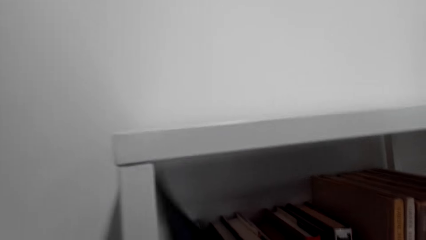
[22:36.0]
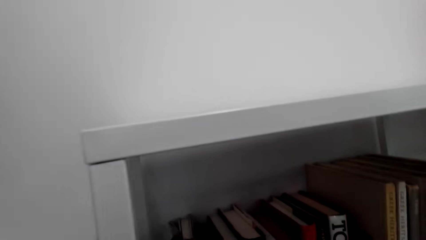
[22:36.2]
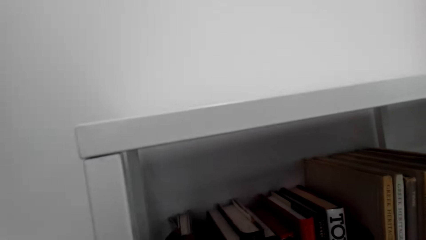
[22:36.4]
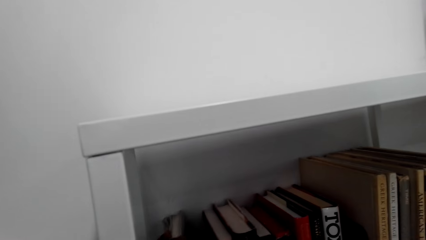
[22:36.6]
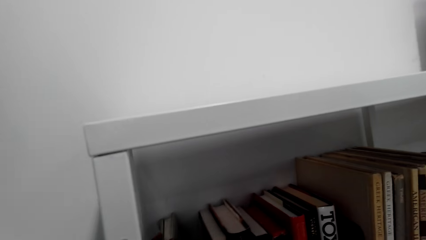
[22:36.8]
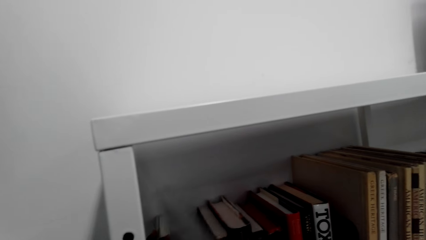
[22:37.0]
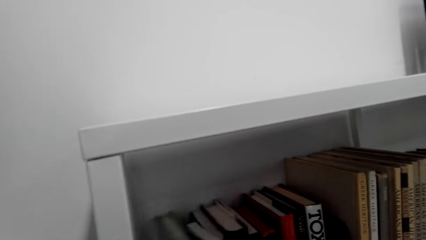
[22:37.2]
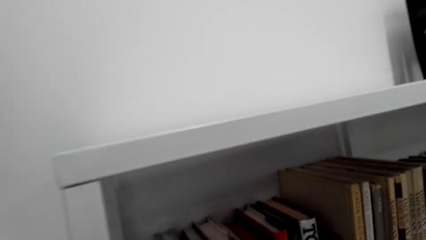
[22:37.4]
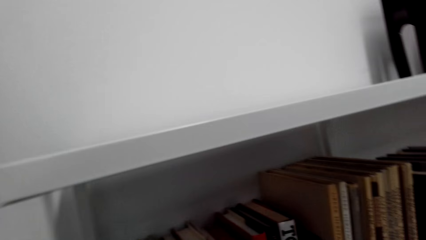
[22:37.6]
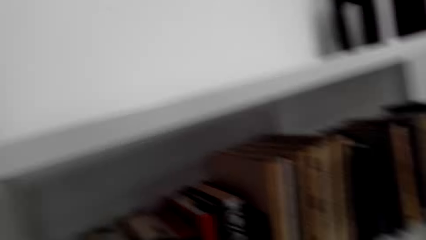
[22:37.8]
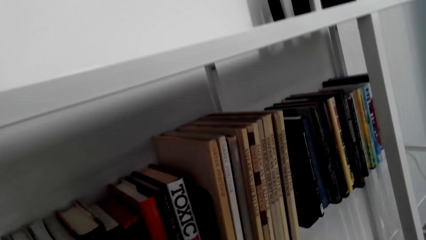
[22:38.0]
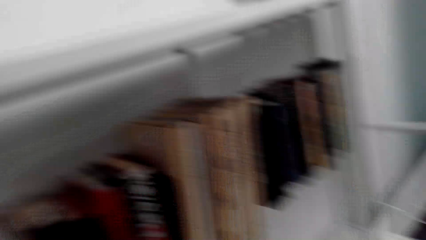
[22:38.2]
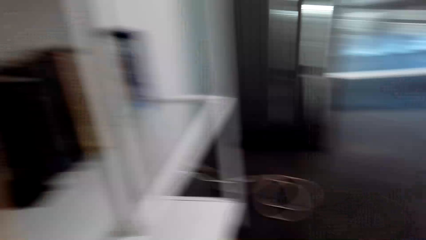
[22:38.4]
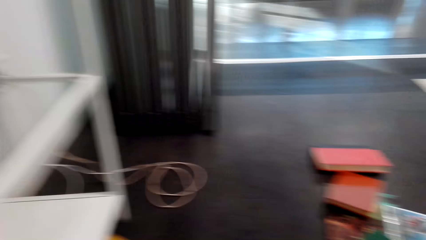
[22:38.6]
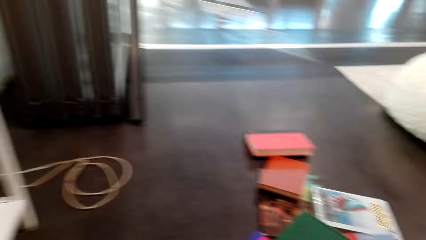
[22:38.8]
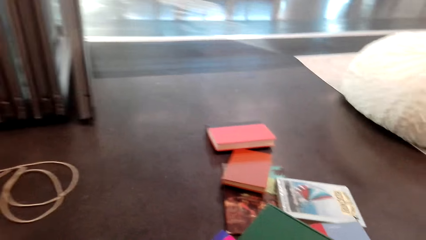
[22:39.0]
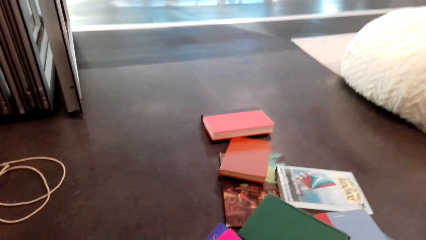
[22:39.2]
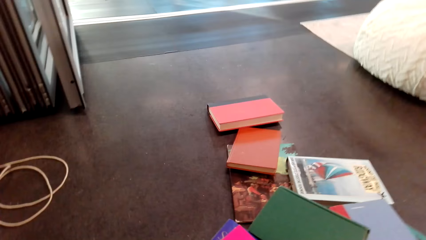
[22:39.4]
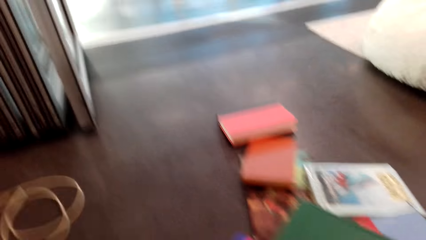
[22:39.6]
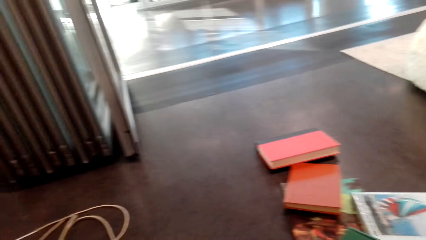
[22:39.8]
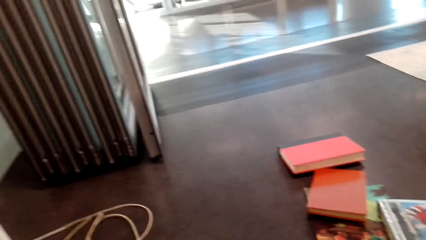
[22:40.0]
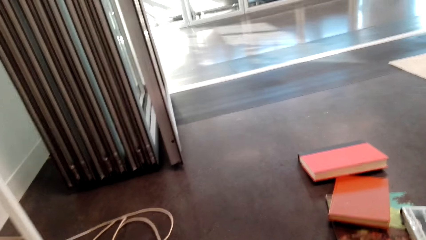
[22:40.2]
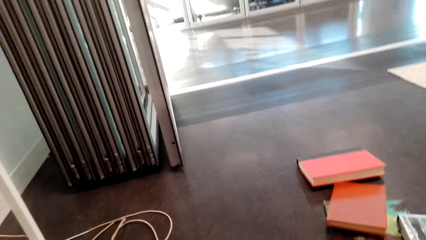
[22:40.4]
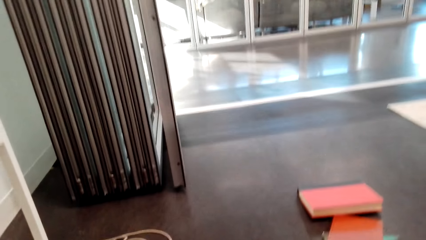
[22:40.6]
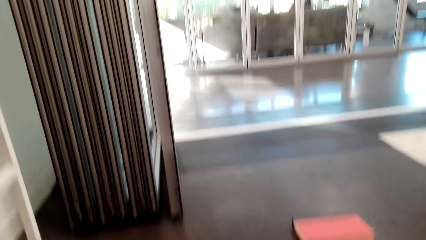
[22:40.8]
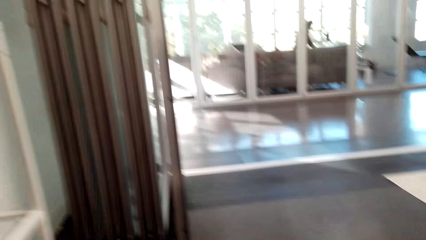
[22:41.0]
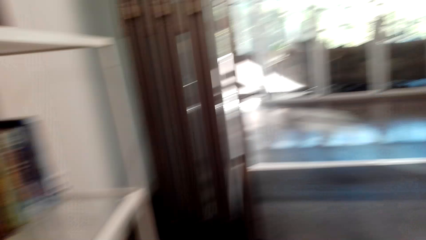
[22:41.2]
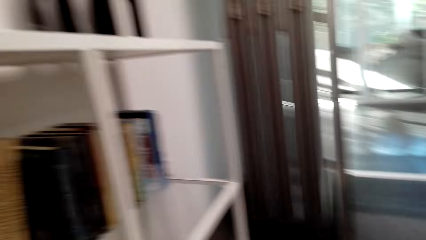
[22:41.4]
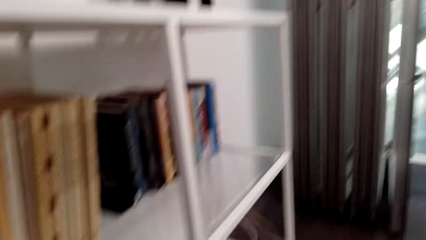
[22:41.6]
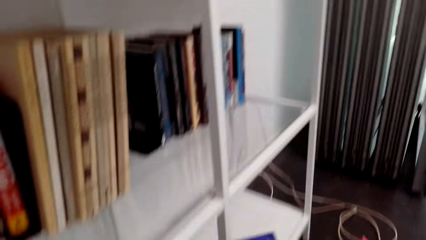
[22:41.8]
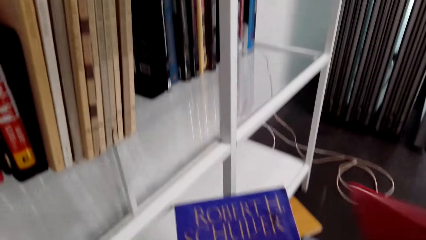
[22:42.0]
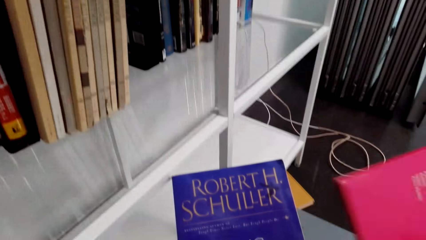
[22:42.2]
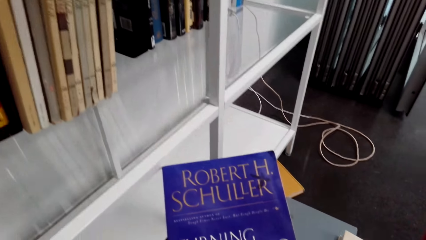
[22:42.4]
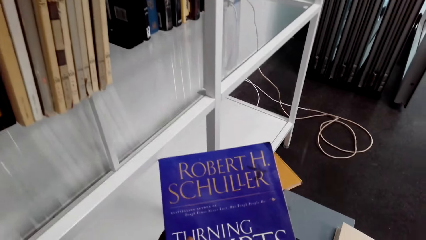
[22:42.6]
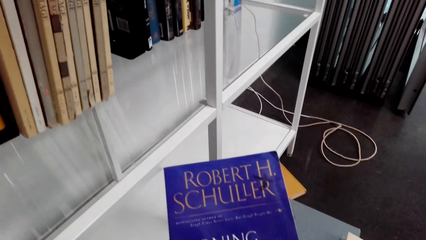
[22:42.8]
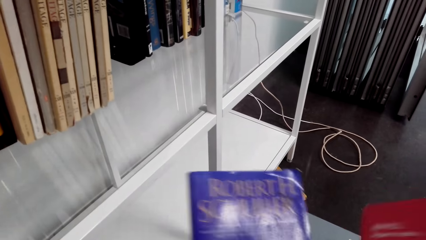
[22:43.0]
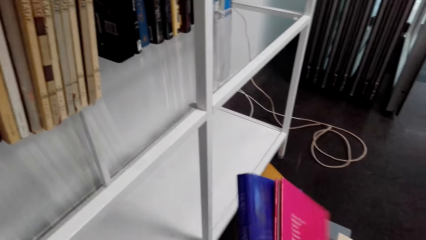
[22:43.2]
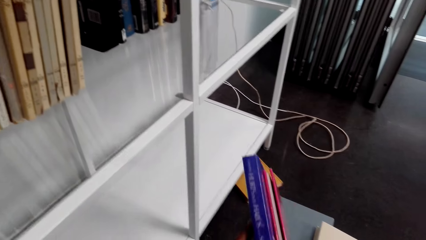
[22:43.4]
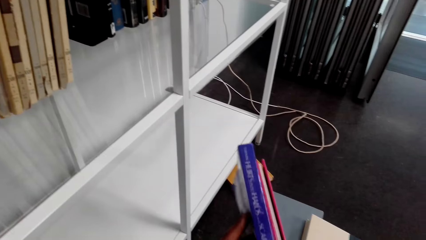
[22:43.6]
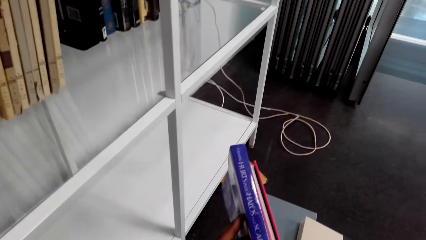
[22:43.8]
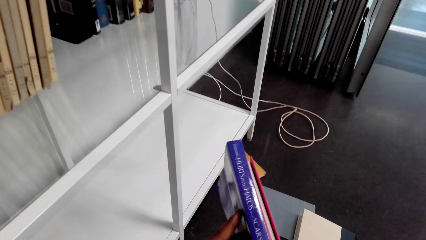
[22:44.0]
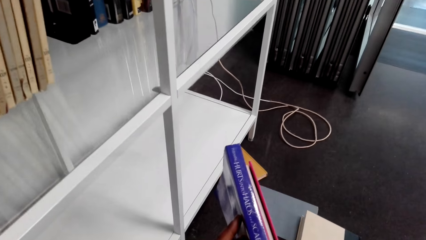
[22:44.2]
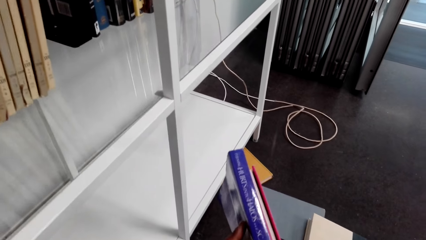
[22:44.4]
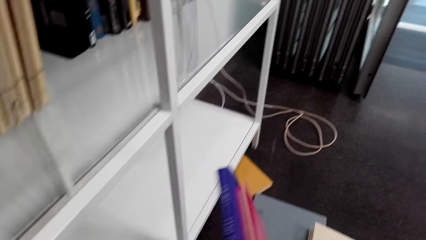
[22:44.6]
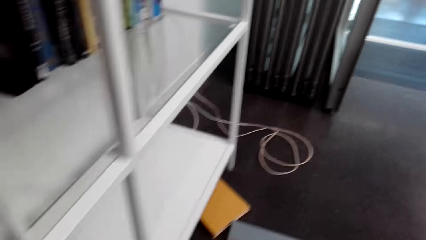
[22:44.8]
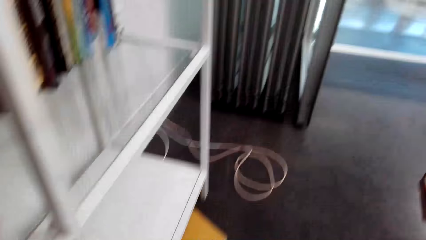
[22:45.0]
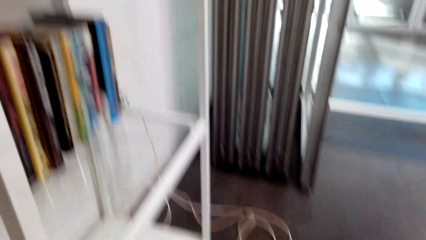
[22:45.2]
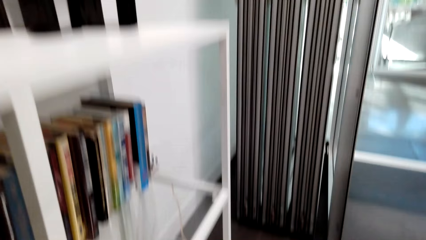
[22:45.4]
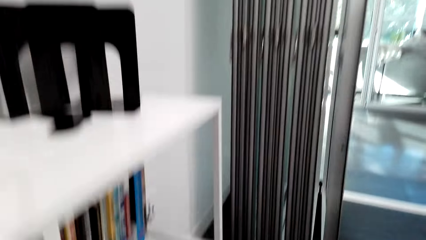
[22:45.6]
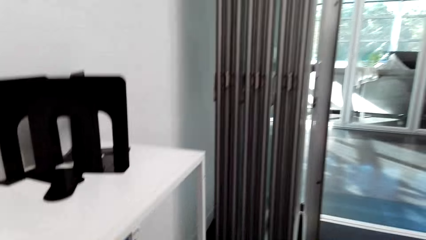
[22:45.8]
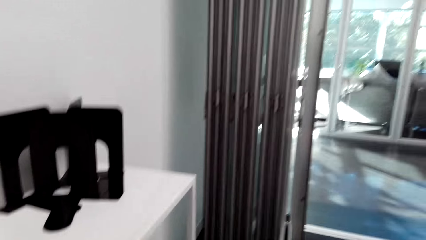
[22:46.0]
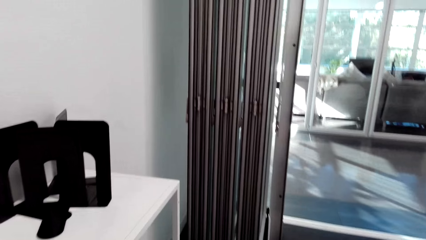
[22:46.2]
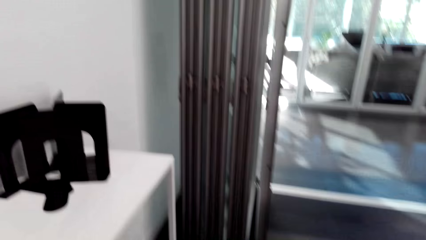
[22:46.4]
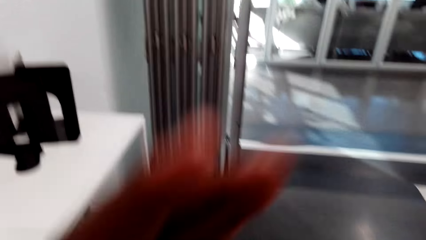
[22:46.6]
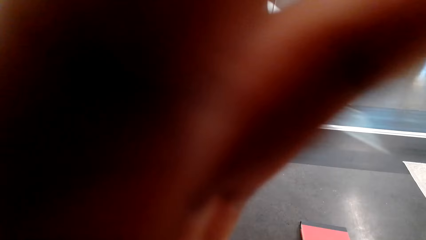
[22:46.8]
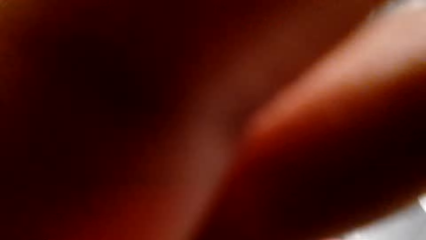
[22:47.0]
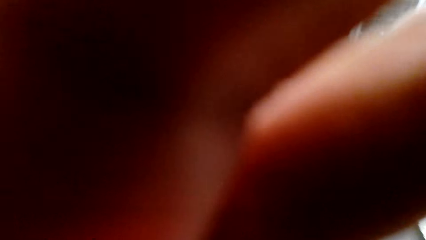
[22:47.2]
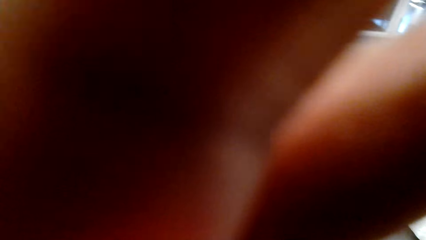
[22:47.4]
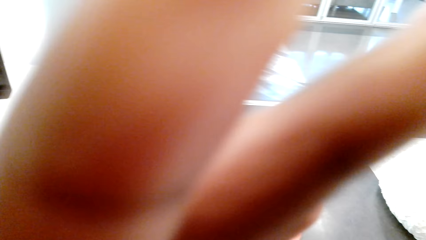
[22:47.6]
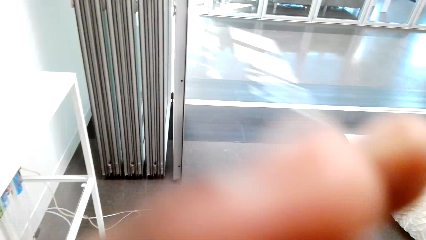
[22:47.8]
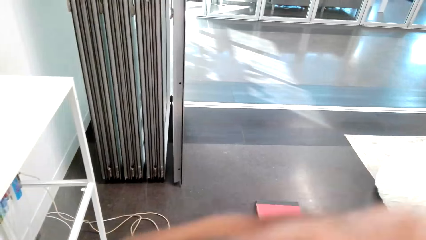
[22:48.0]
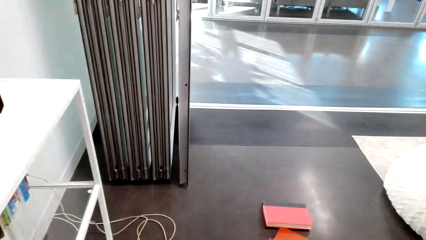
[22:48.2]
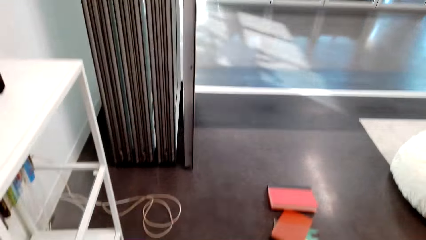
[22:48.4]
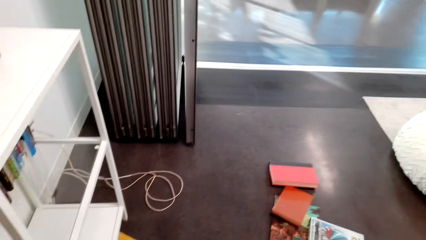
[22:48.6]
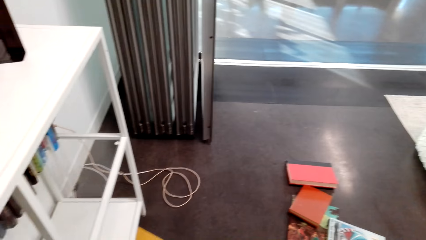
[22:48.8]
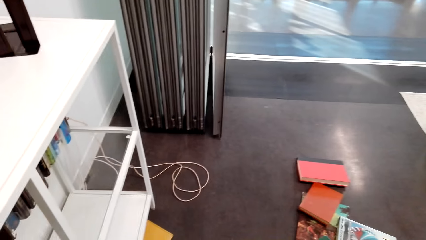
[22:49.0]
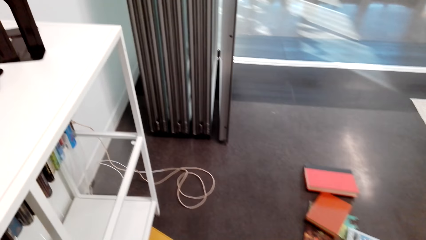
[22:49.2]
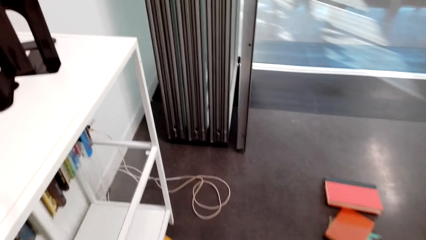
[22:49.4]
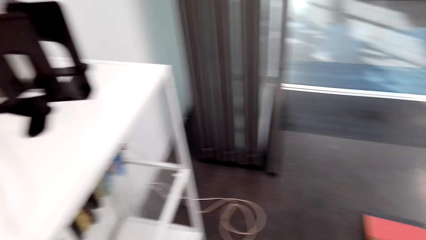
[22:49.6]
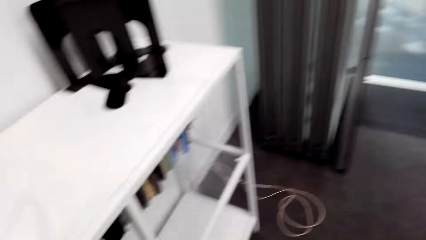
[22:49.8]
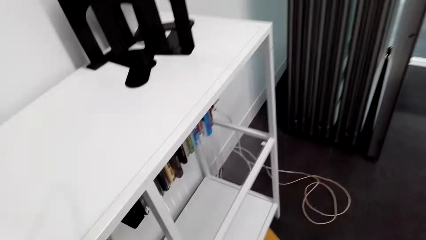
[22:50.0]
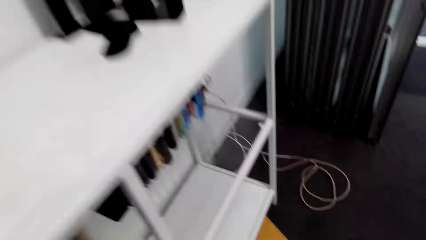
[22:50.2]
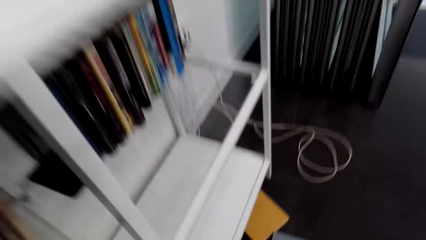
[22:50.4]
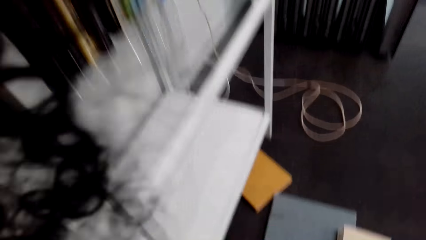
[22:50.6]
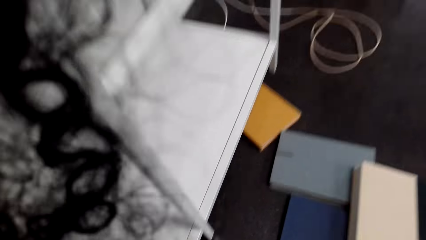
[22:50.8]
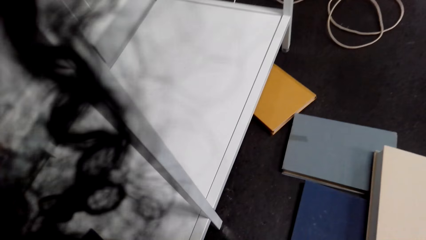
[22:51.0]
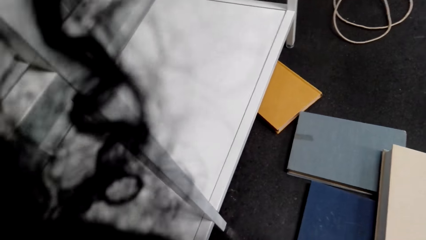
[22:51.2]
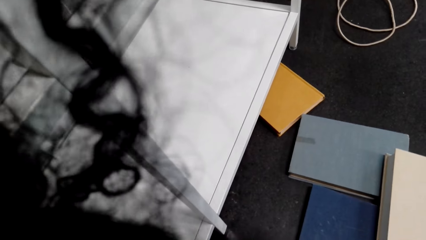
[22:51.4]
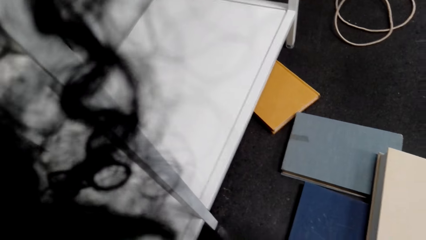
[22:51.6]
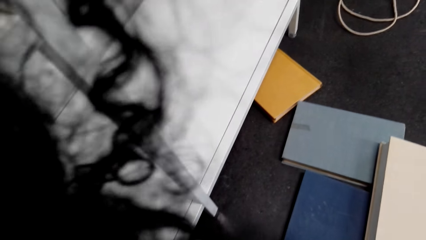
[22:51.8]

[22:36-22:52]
The camera wearer looks at the books. They adjust the camera. They put the book in the shelf. They do something.
